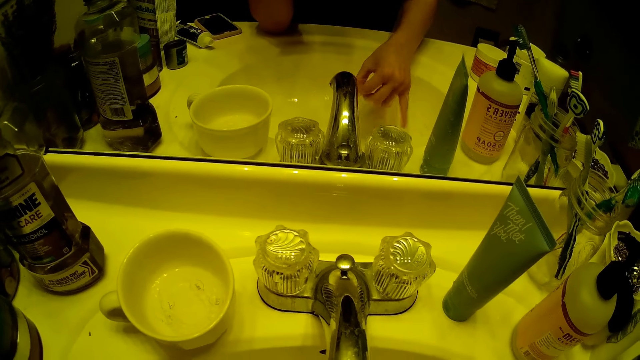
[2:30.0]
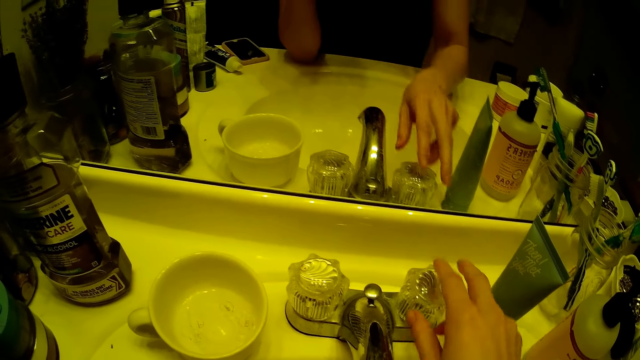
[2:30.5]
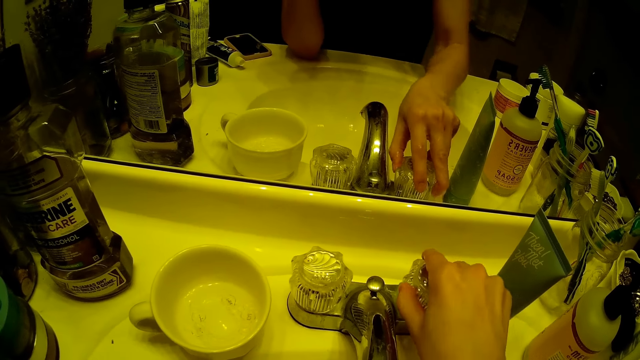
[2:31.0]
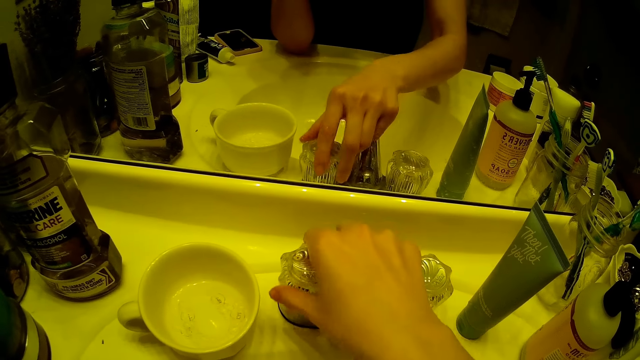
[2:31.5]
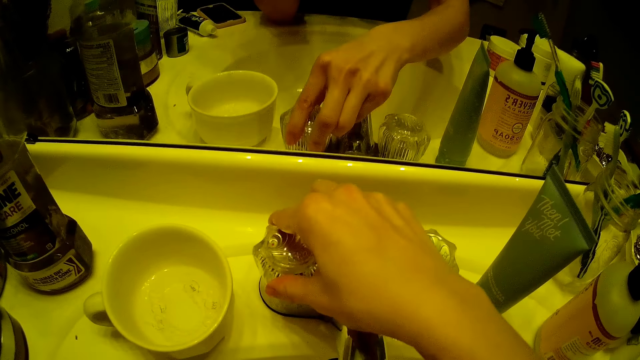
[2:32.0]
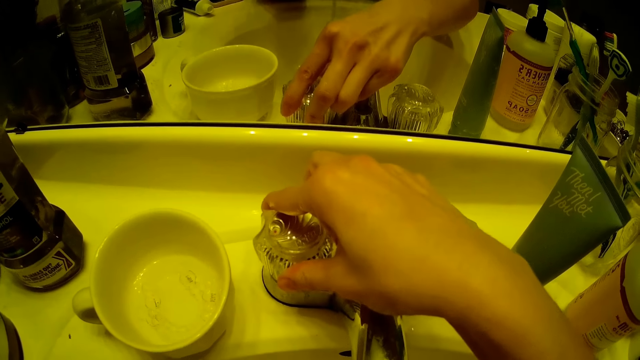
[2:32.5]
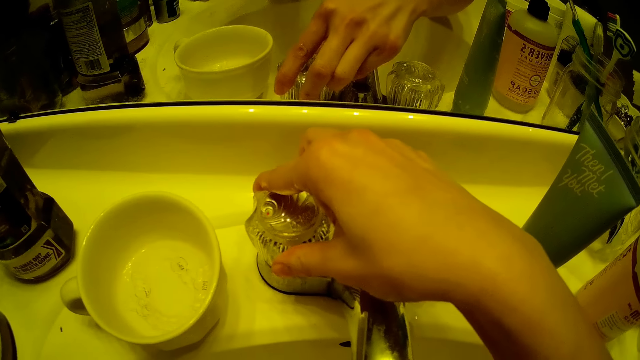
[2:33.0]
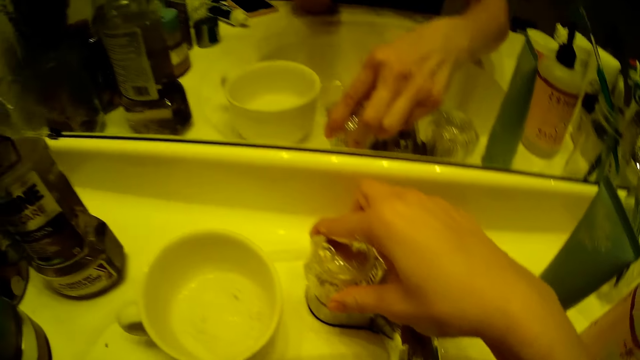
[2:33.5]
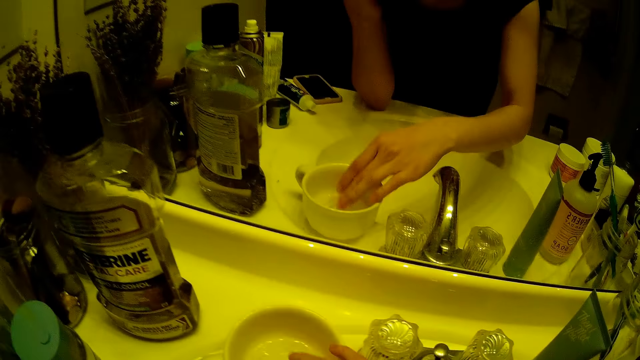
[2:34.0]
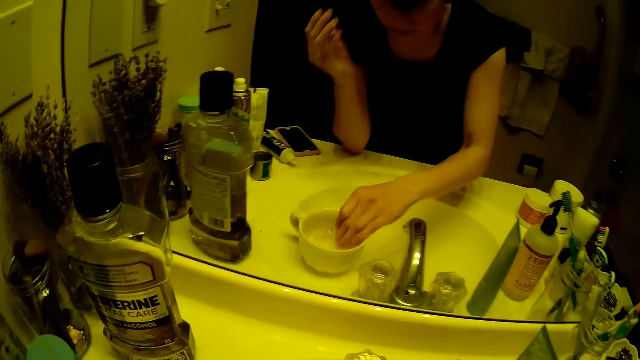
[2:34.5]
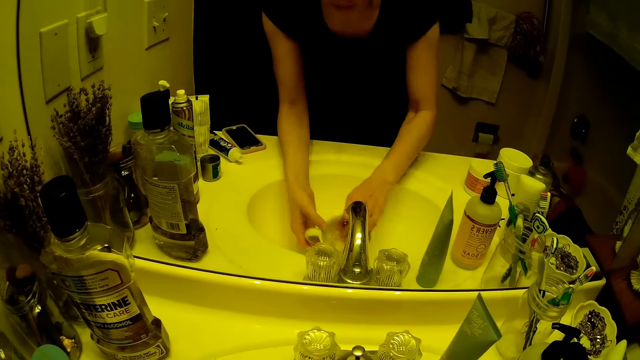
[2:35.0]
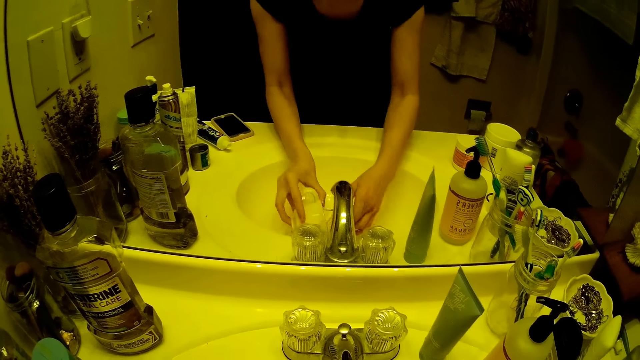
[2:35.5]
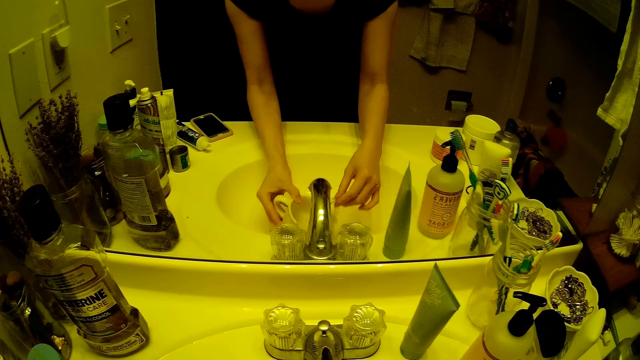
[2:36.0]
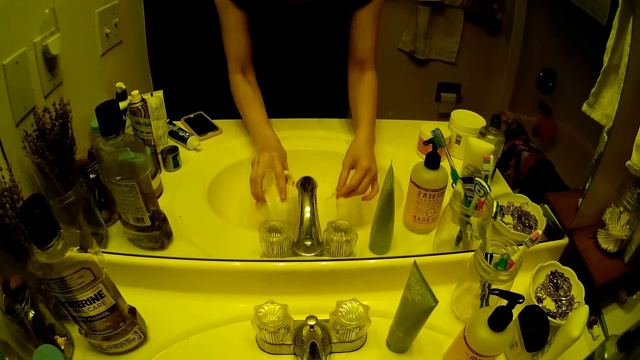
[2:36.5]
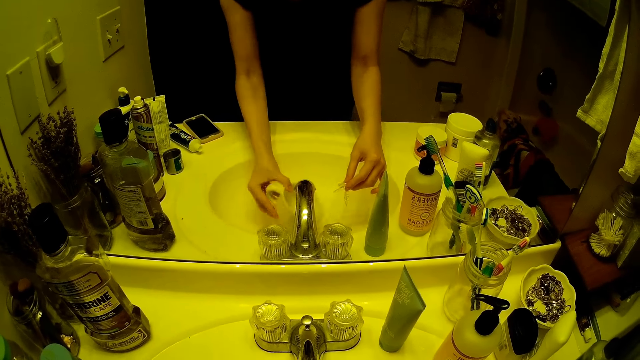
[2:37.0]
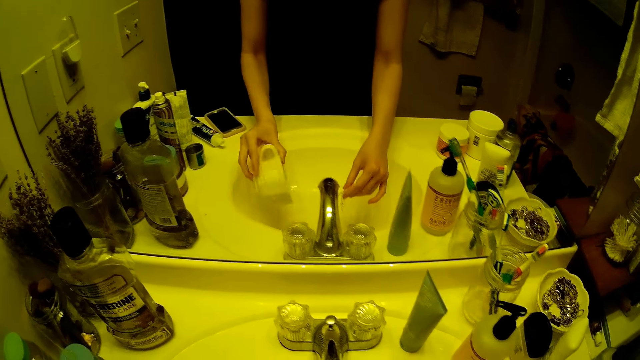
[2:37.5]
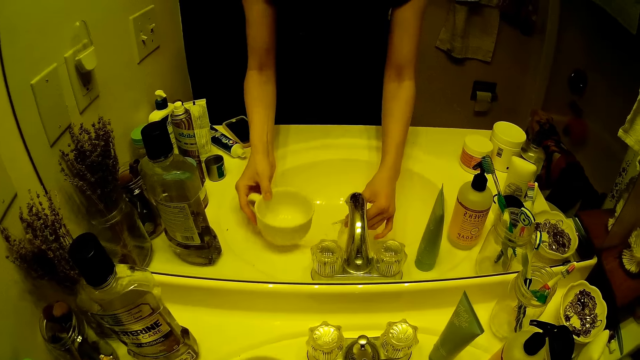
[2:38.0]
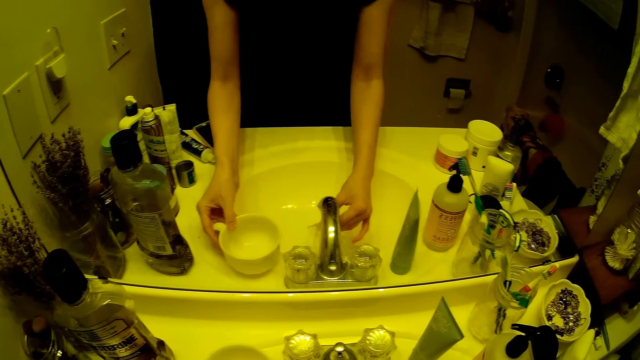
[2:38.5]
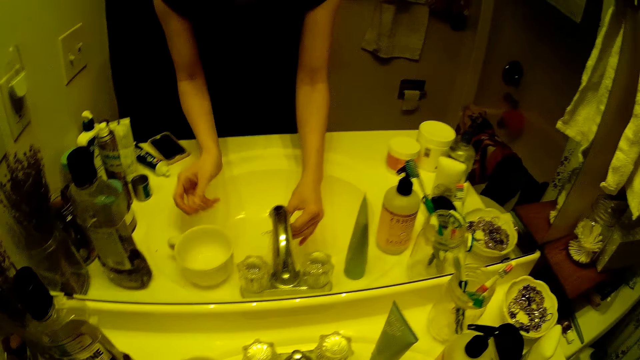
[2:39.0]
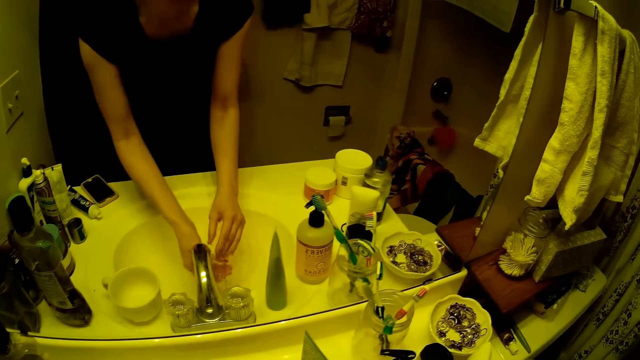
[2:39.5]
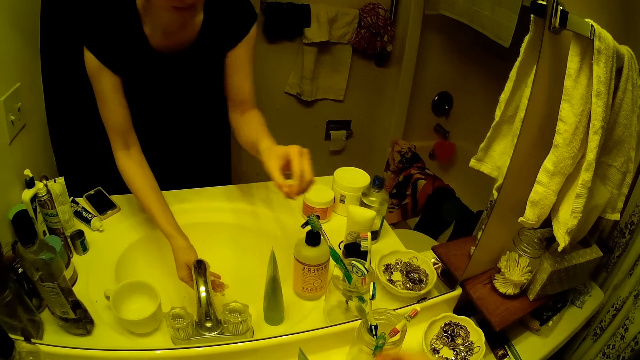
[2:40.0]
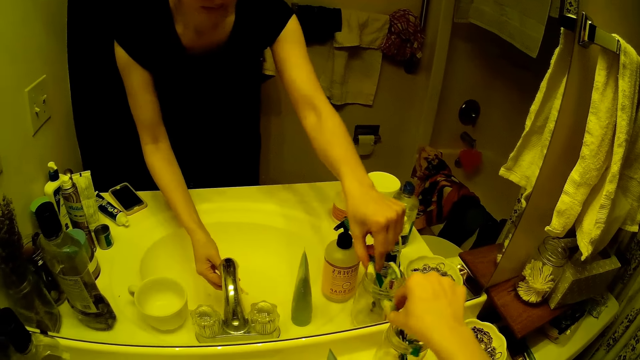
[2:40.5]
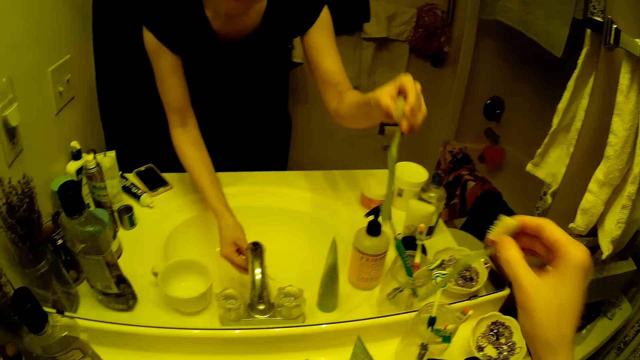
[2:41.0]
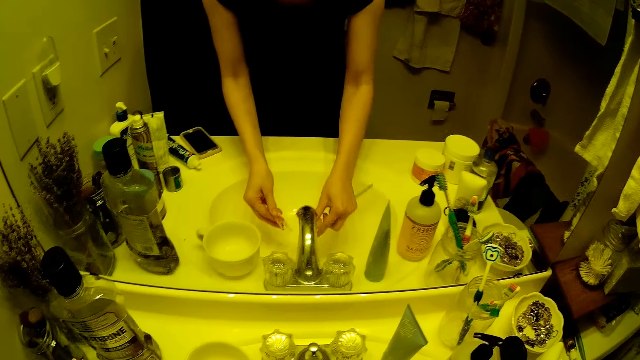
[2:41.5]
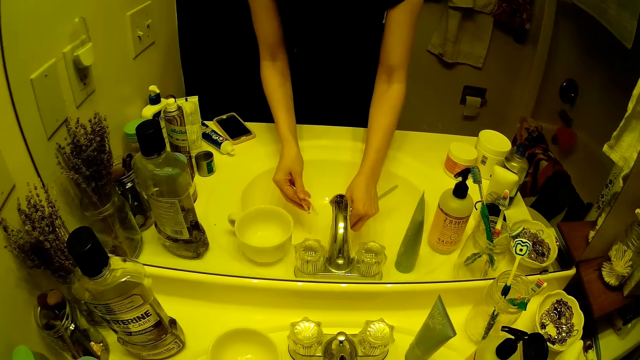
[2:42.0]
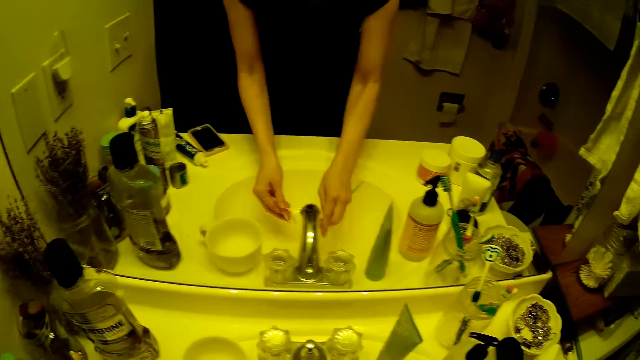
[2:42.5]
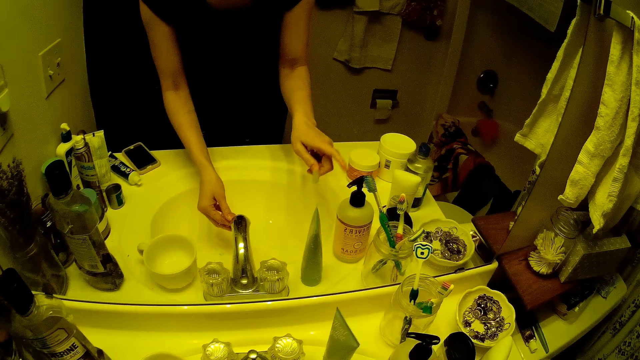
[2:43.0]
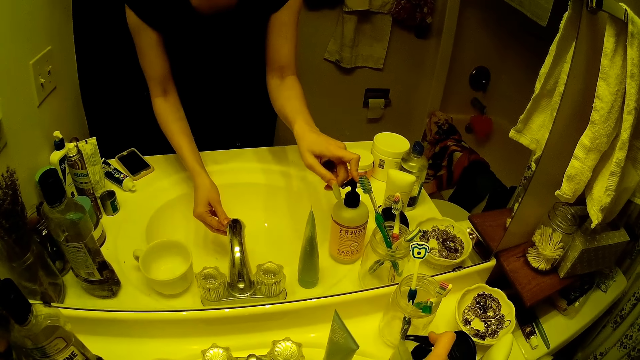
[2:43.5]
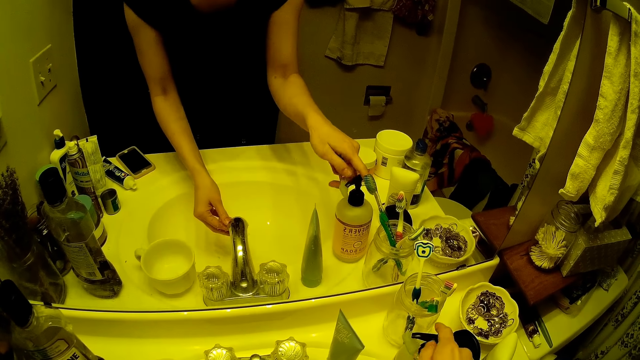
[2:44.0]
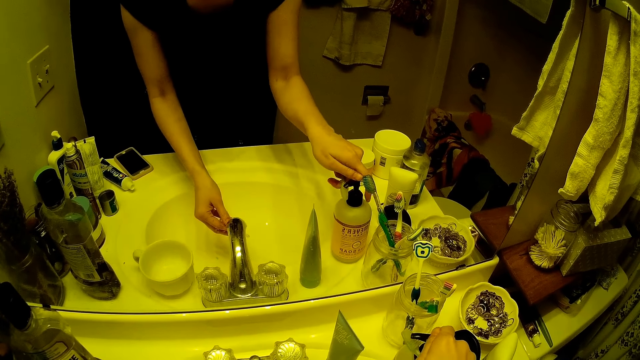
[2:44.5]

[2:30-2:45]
The camera wearer adjusts the right head of the bathroom sink faucet with her right hand. She opens the left head of the bathroom sink faucet with her right hand. She picks up a cup on the bathroom sink with her right hand. She rinses the cup under the faucet with both hands. She removes a pair of teeth braces from the cup with her right hand. She rinses the teeth braces under the faucet with her right hand. She drops the cup on the bathroom sink with her left hand. She passes the teeth braces to her left hand under the faucet. She picks up a toothbrush from the jar on the bathroom sink with her right hand. She rinses the toothbrush under the faucet with her right hand. She presses cleaning gel from a container on the toothbrush with her right hand.

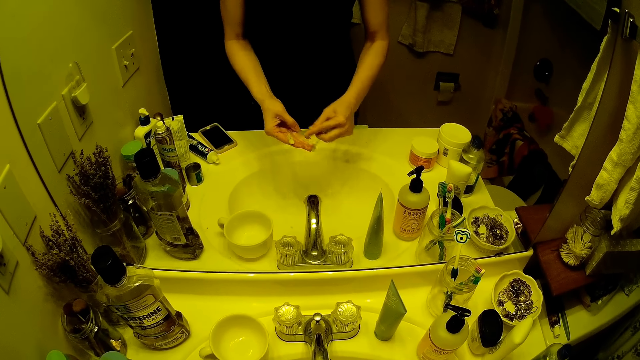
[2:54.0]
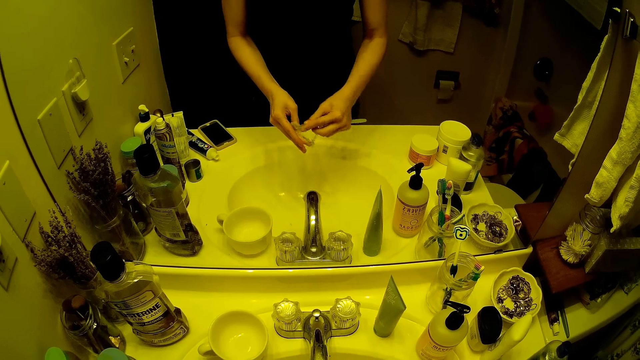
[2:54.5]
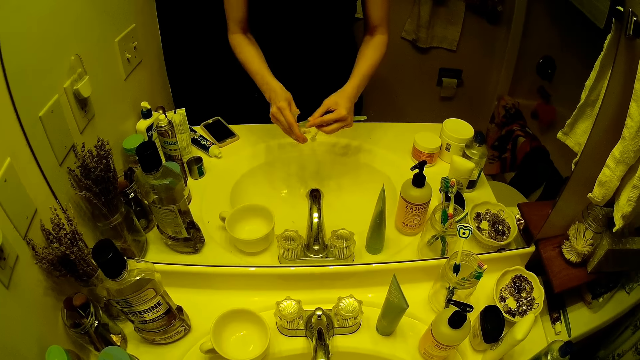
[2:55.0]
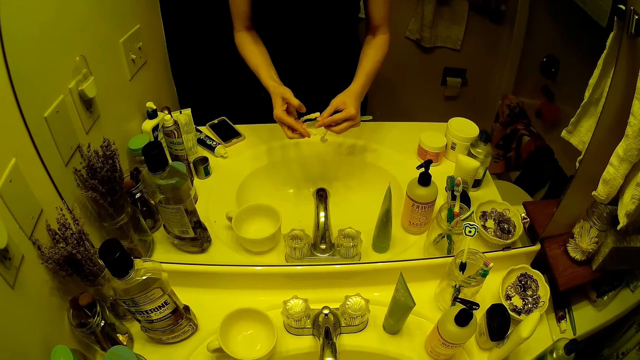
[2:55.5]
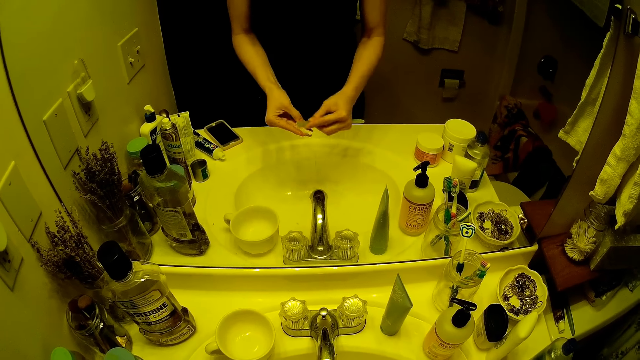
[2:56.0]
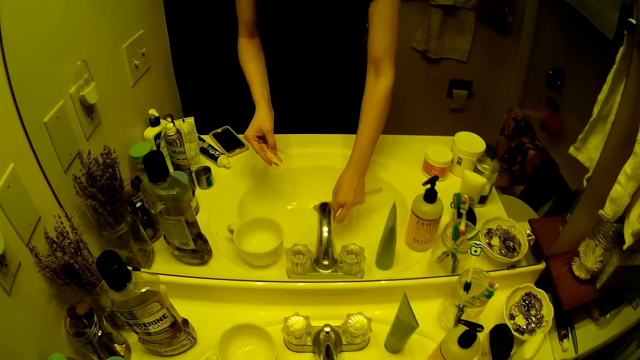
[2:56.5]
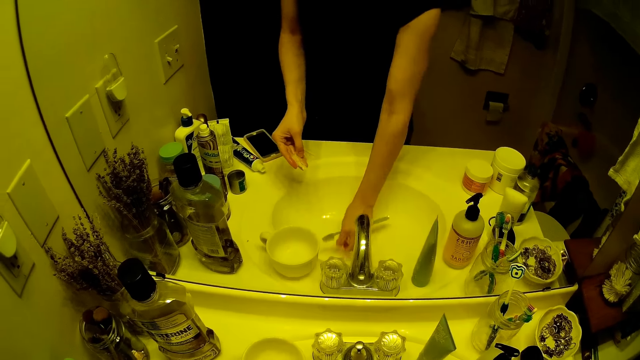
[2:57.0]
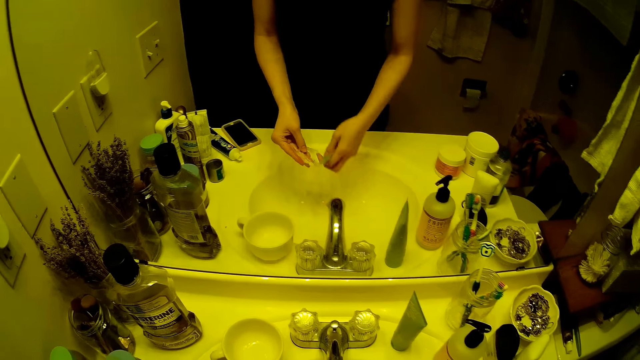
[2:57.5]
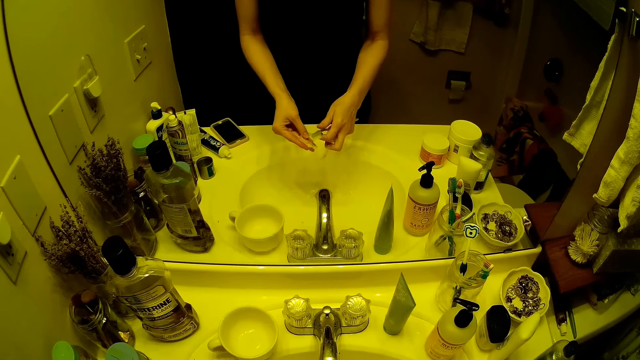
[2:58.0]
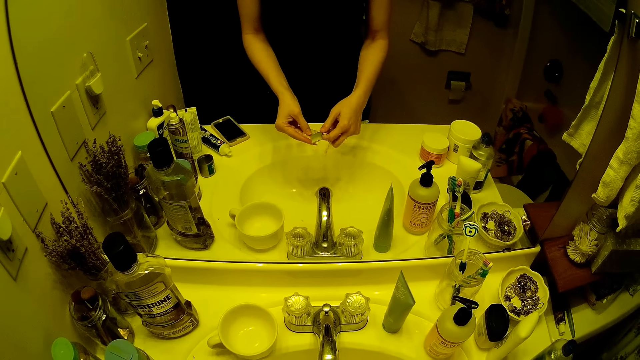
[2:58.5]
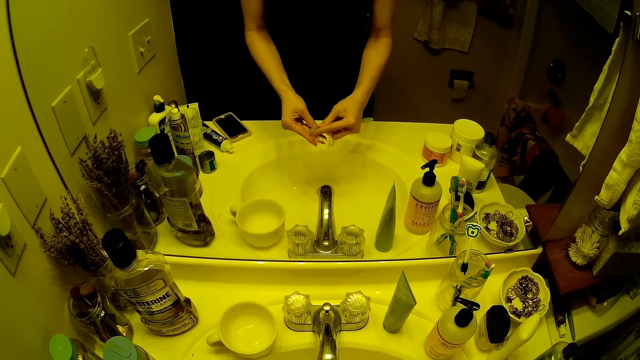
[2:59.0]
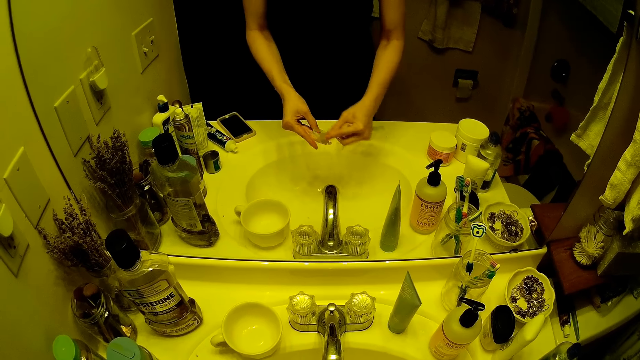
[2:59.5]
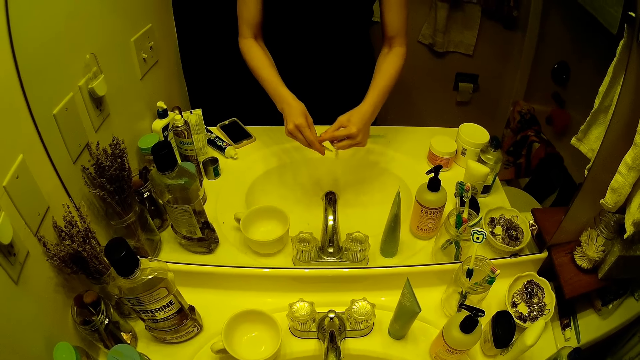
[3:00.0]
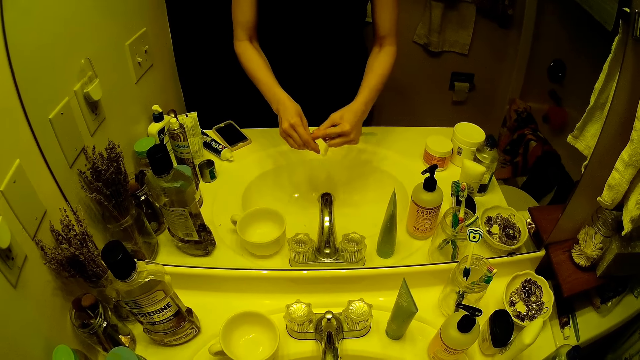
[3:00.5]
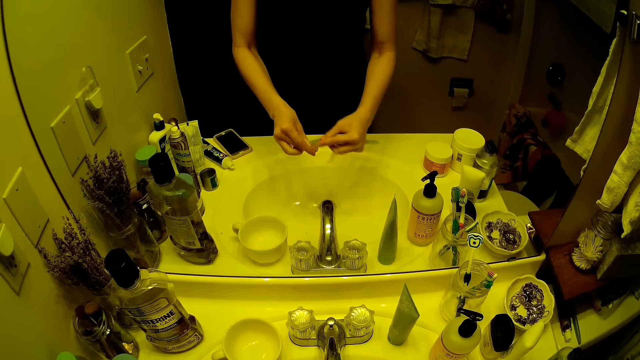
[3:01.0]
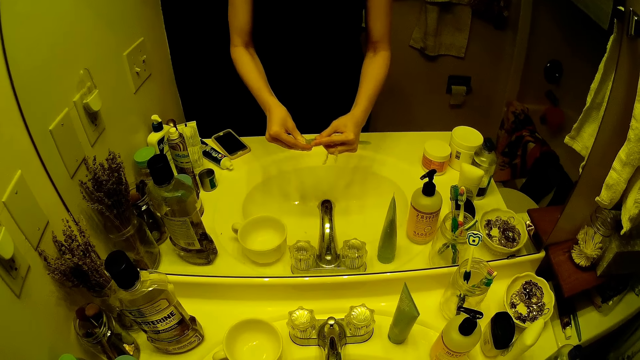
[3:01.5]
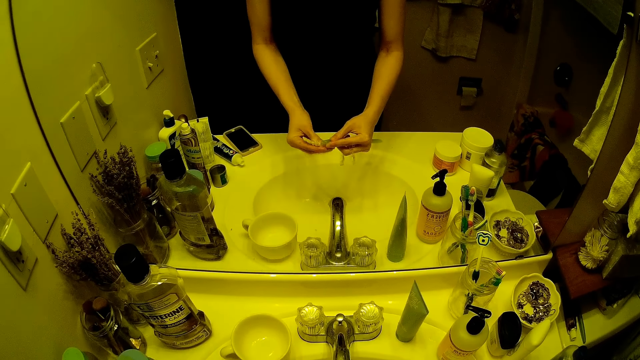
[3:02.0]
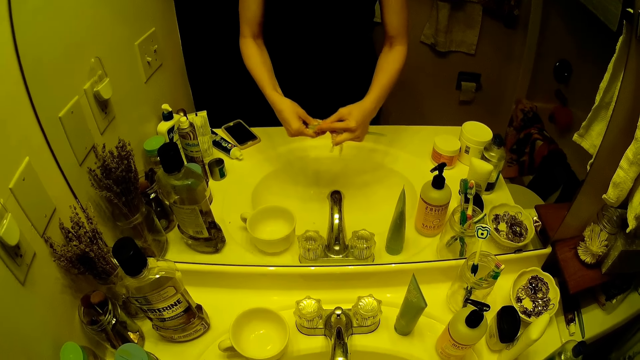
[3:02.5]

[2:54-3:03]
The camera wearer drops the teeth brace from her right hand in the bathroom sink basin. She picks up the teeth brace from the bathroom sink basin with her right hand. She brushes the teeth brace in her left hand with the toothbrush in her right hand.
